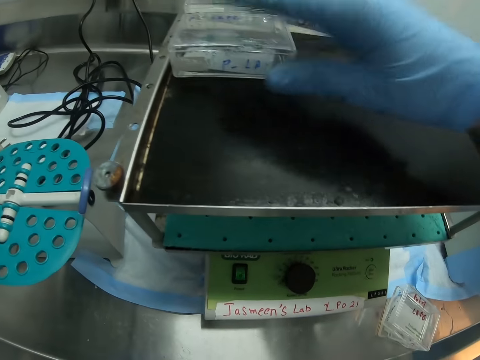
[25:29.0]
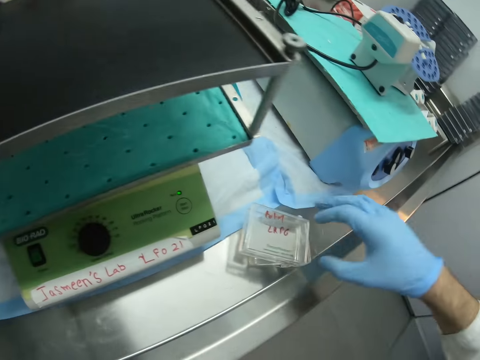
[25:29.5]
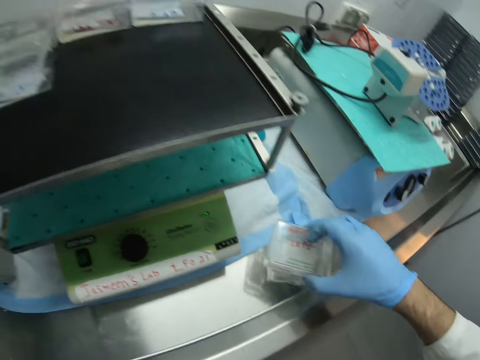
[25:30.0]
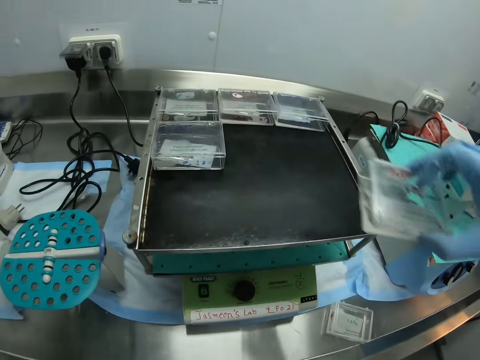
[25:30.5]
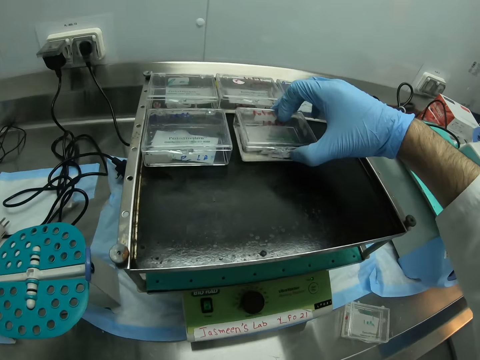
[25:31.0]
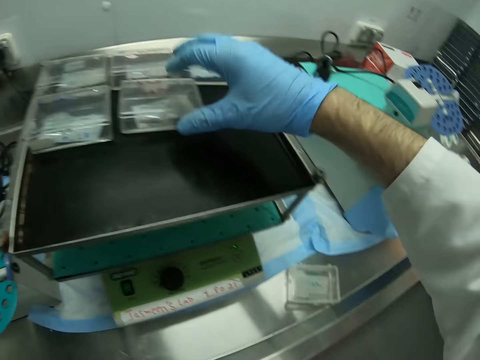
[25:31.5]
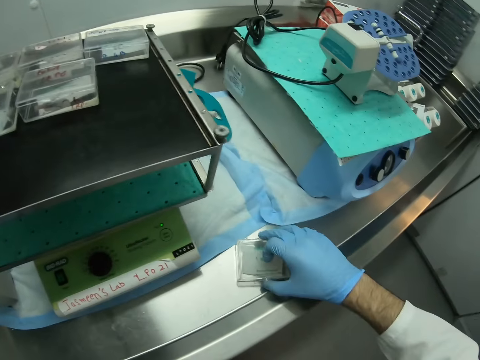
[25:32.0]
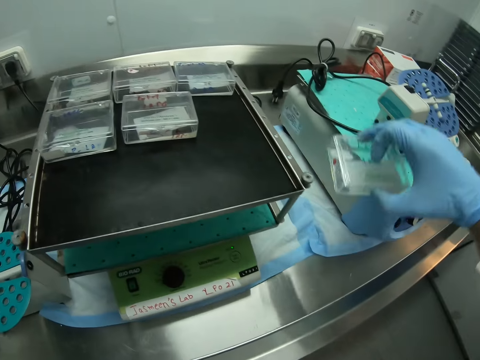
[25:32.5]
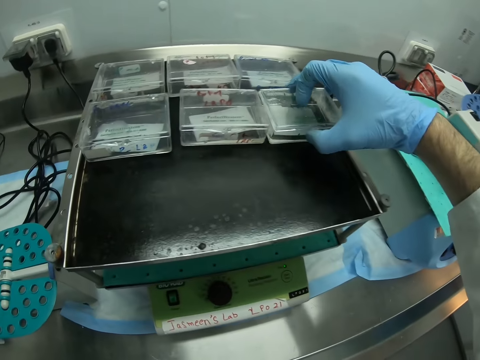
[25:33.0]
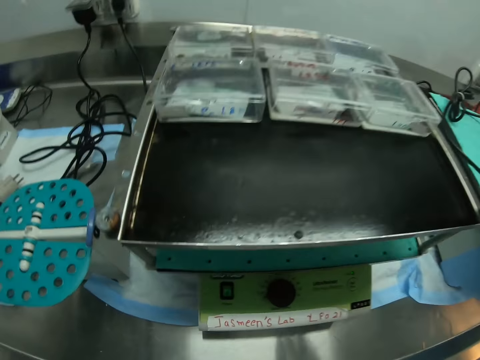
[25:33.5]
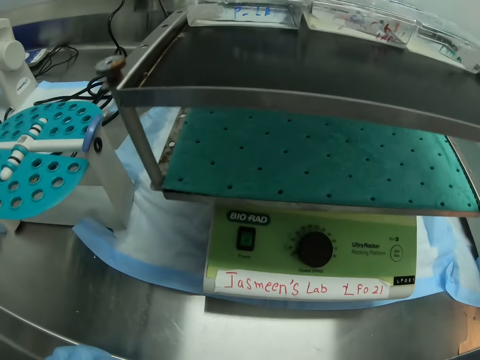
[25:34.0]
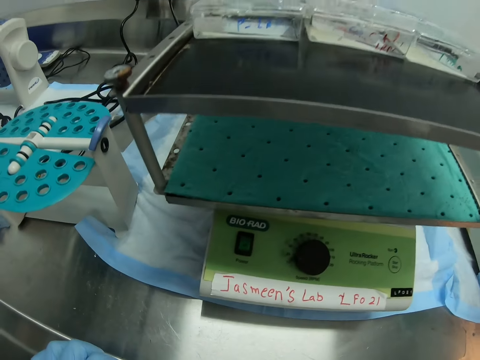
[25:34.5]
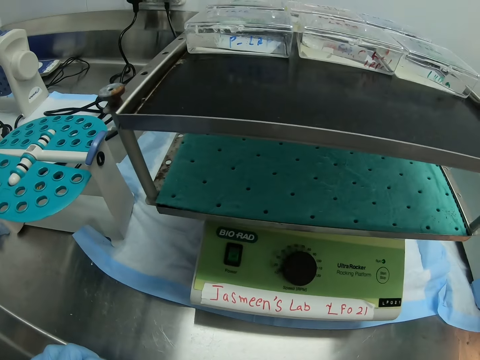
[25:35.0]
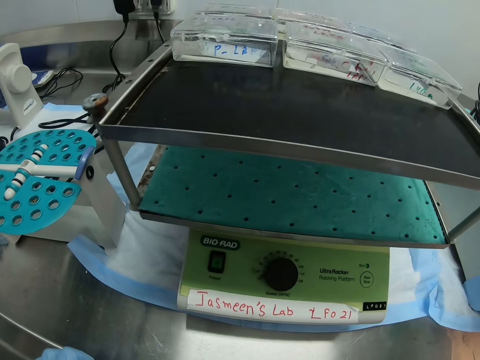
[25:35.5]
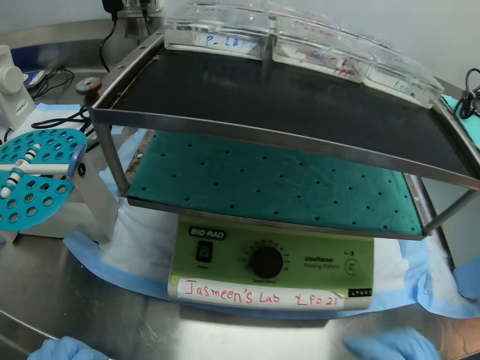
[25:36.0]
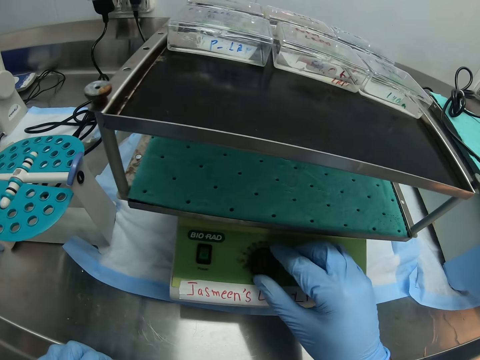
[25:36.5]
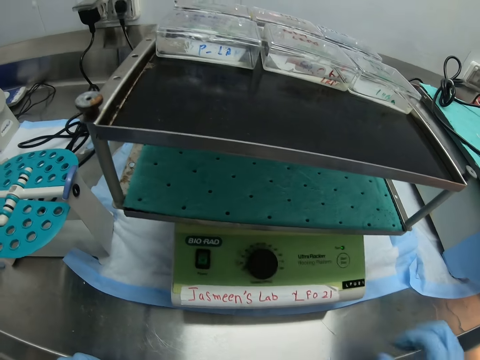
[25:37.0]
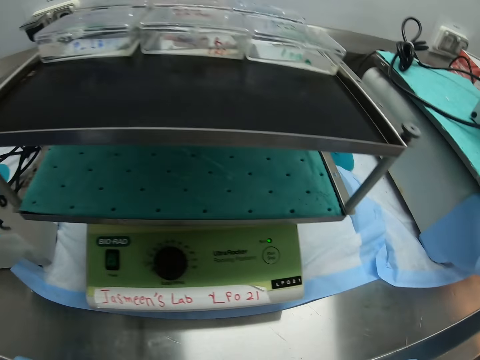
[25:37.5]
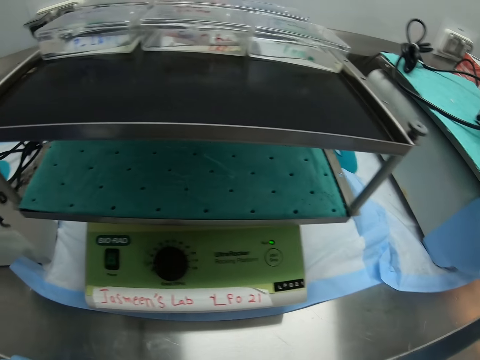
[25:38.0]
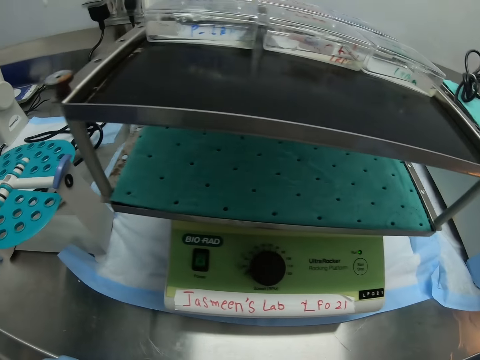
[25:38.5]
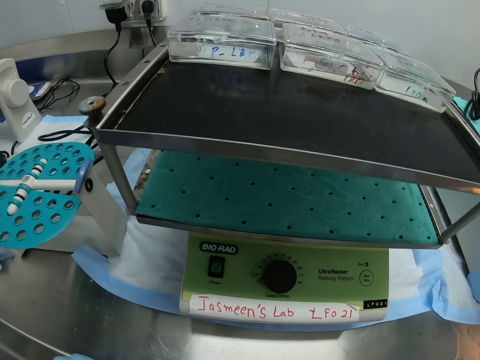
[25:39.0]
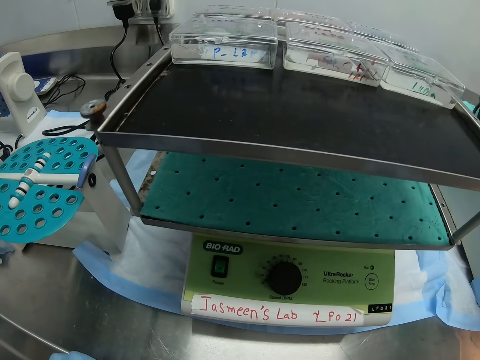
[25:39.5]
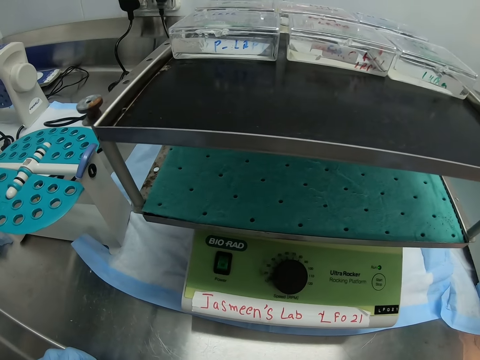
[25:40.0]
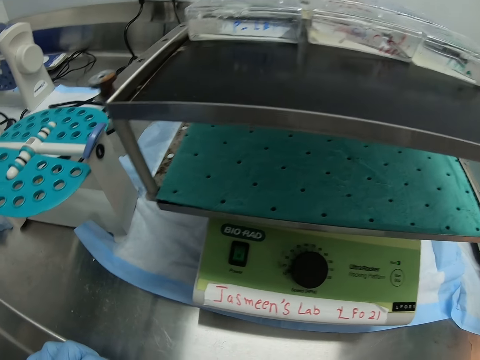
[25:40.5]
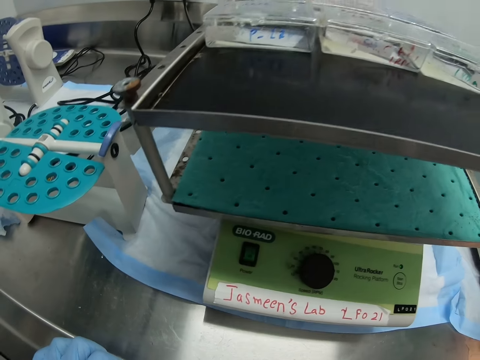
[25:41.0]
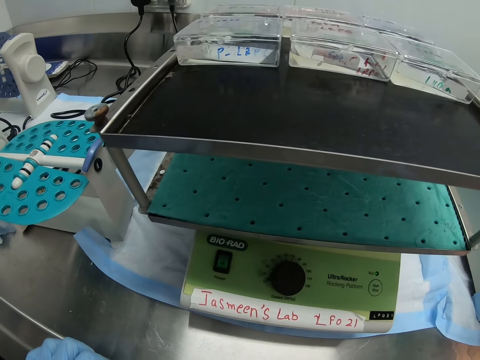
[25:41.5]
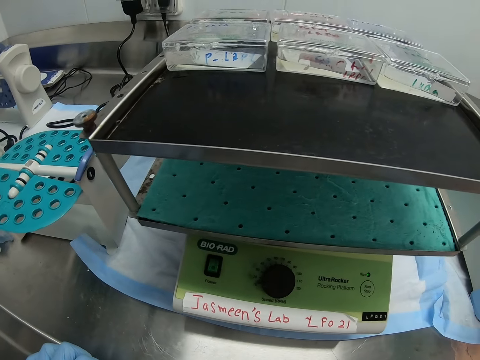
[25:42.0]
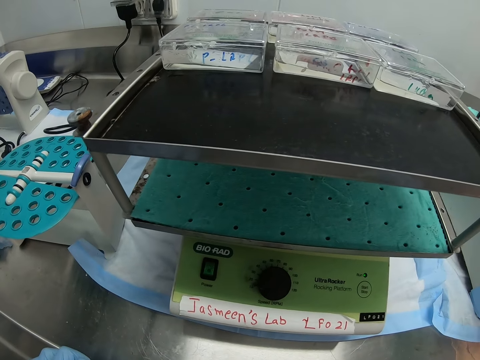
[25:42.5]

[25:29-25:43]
The camera wearer puts the small container on the Bio-Rad Ultra Rocker. He puts the small container on the Bio-Rad Ultra Rocker again. He adjusts the Bio-Rad Ultra Rocker with his right hand.

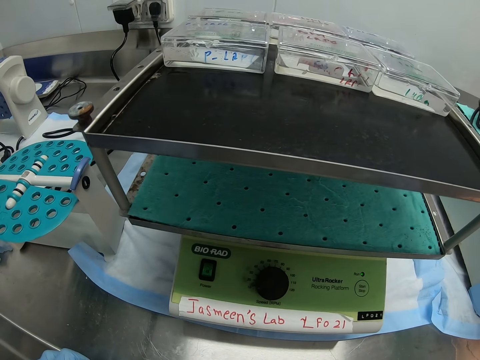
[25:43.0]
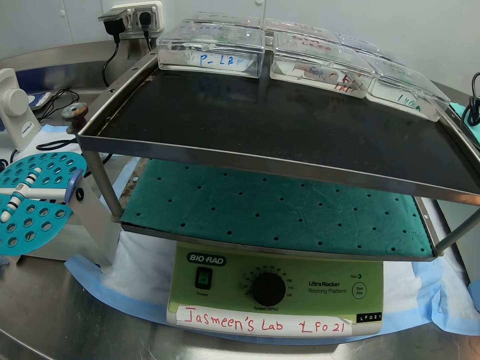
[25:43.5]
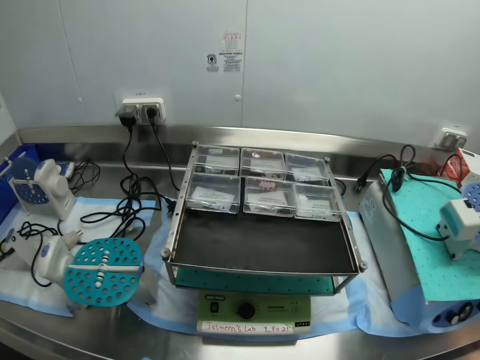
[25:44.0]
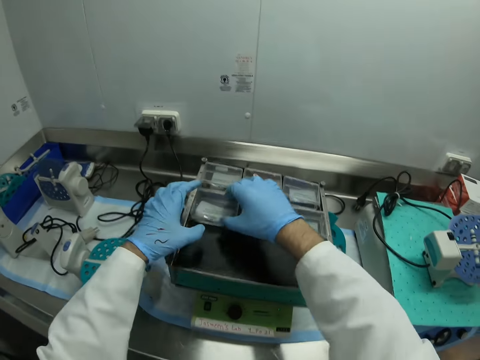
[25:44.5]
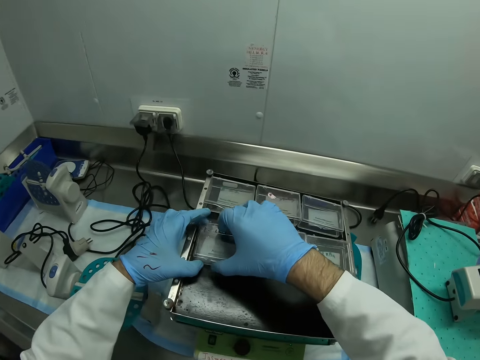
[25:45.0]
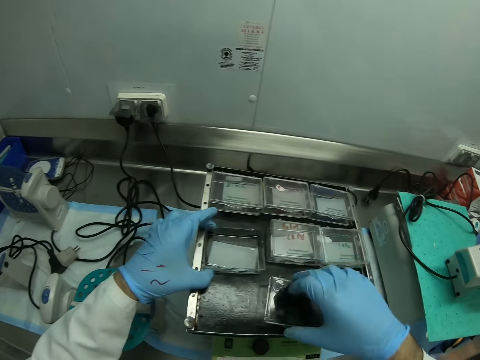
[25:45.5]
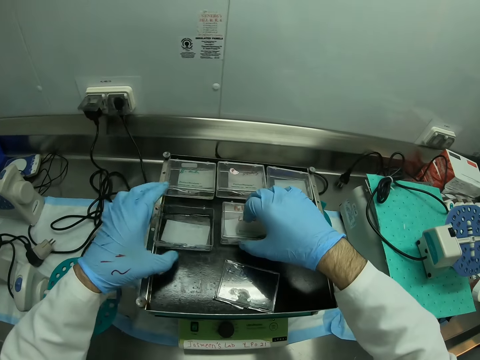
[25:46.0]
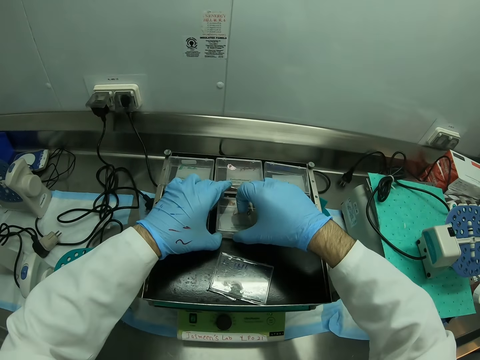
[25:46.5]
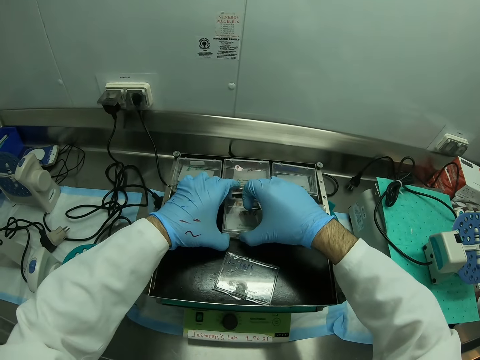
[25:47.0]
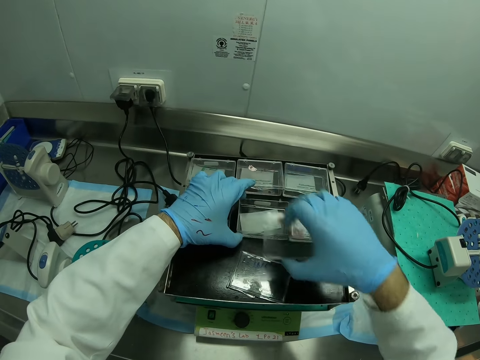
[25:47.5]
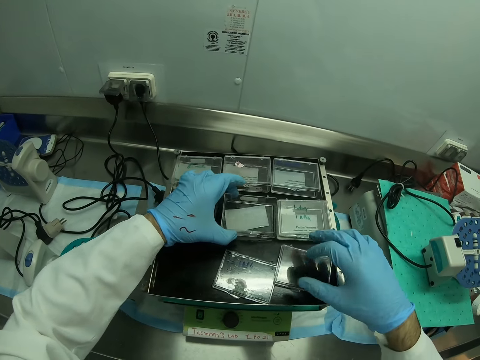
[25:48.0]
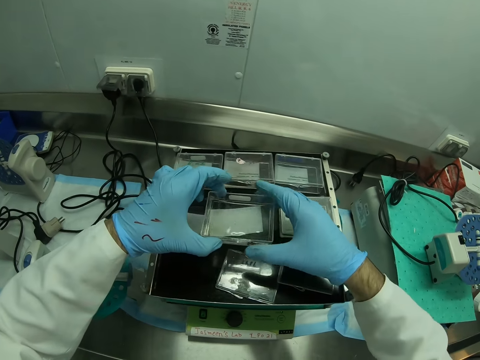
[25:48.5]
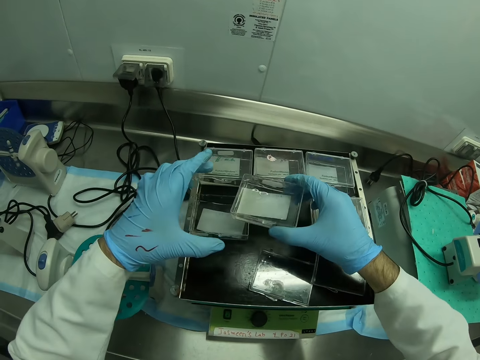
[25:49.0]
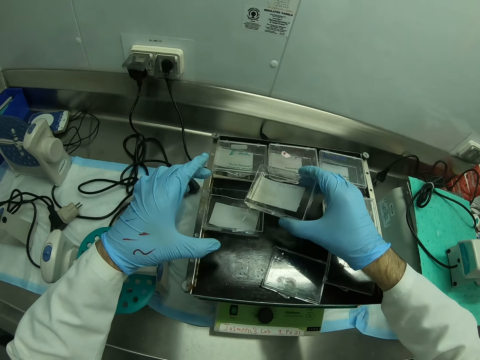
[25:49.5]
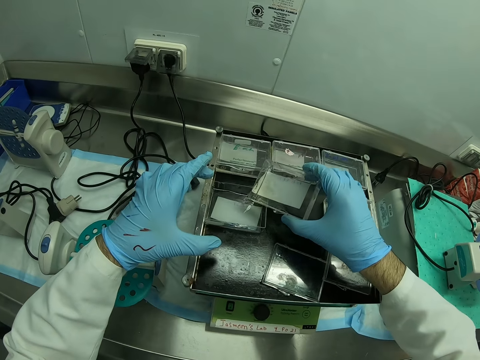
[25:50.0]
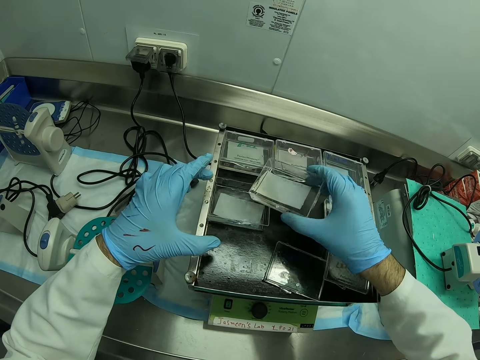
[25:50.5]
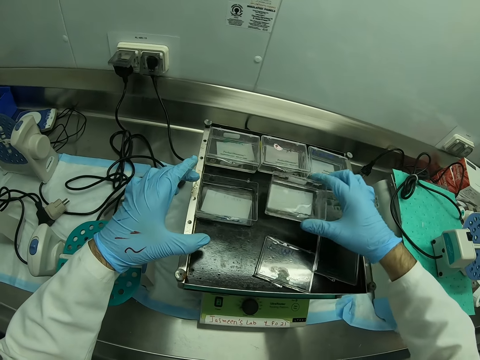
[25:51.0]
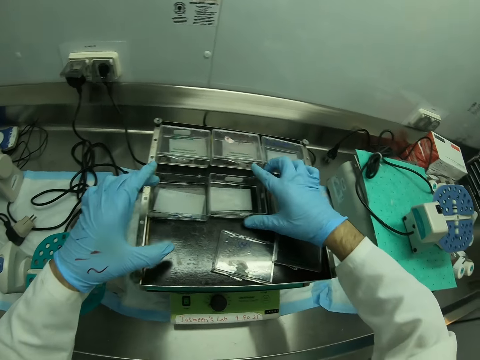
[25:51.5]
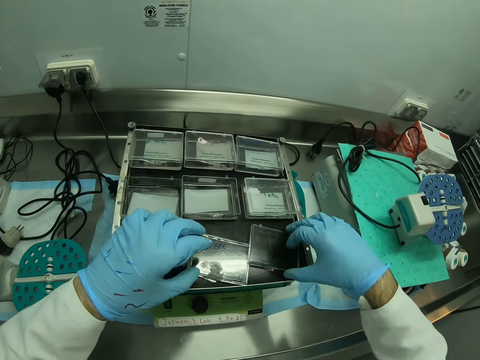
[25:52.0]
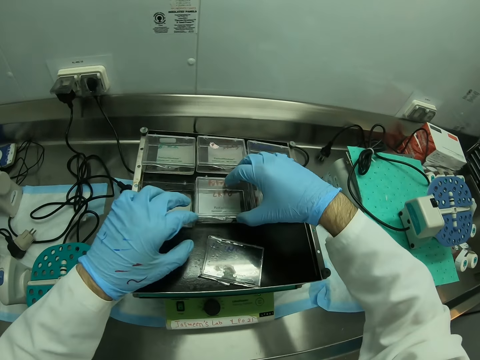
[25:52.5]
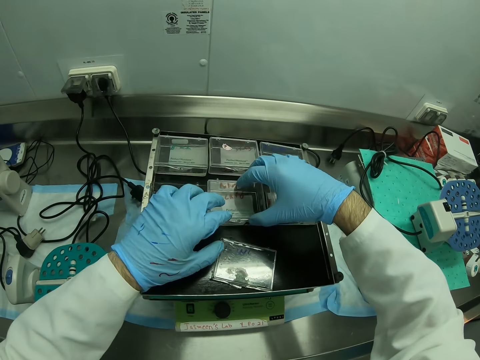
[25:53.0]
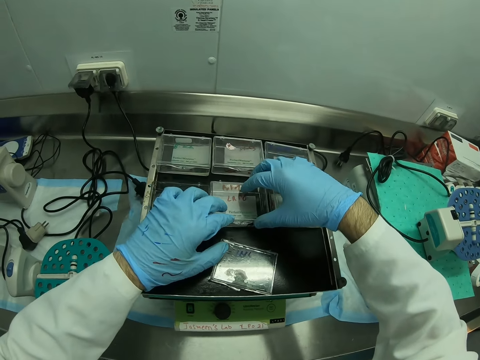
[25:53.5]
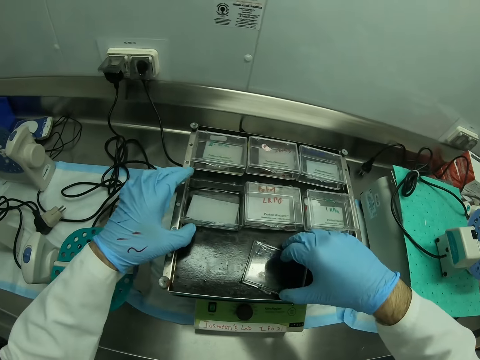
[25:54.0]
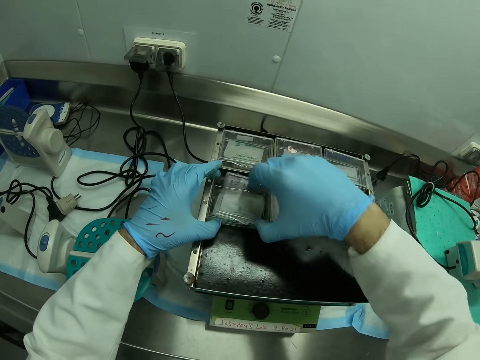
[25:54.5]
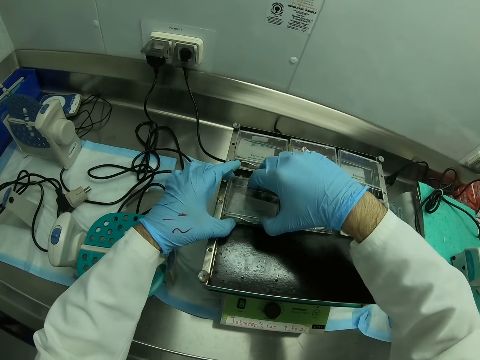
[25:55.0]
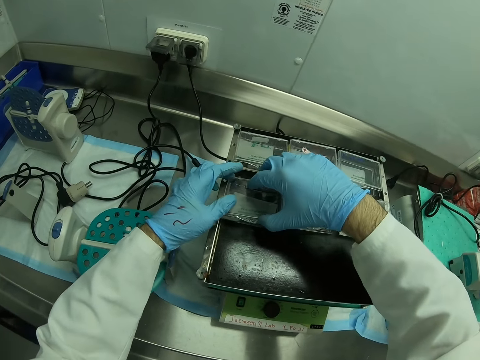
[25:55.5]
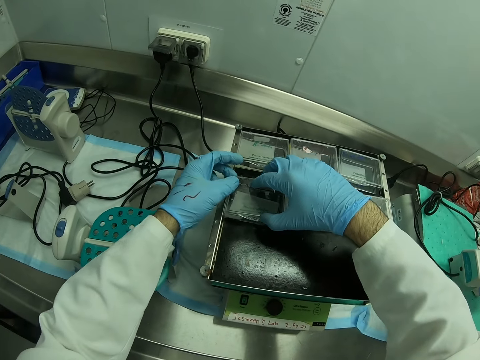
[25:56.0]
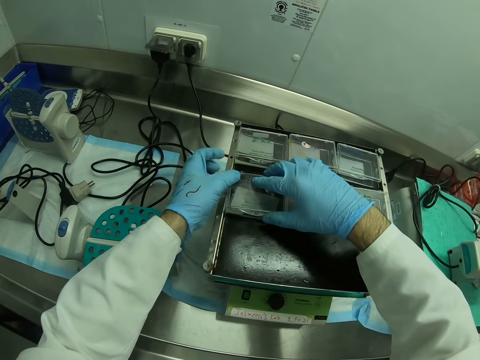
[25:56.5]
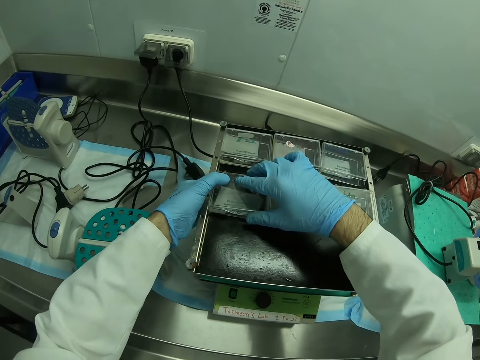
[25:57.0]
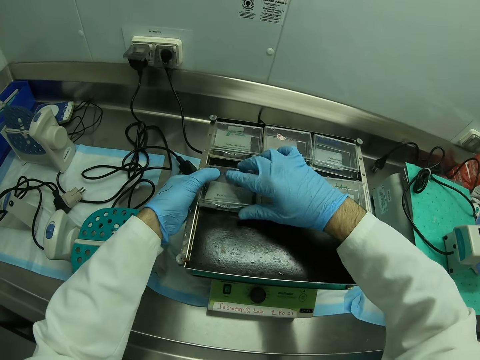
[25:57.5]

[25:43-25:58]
The camera wearer opens the small containers. They pour a liquid solution into the other container. They cover the small container with a lid.
